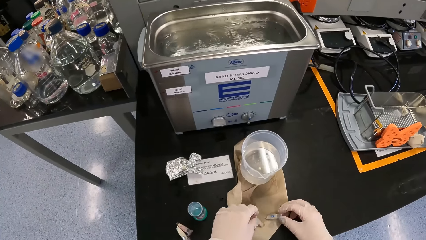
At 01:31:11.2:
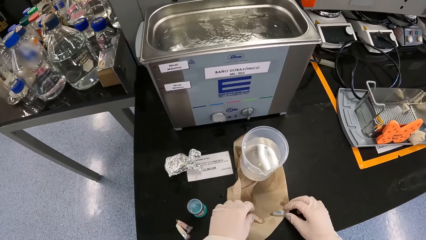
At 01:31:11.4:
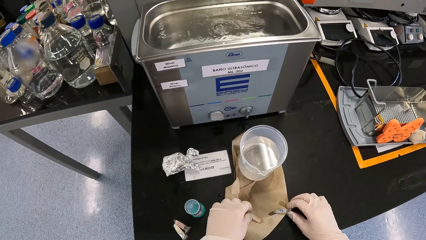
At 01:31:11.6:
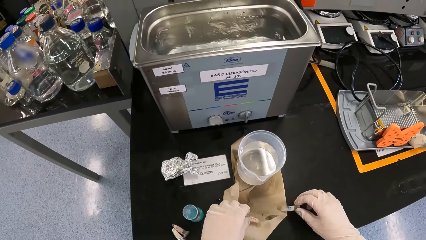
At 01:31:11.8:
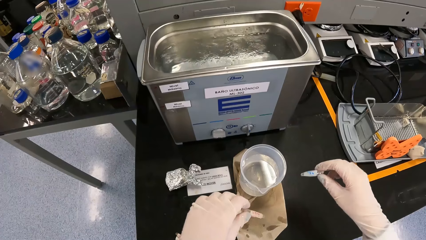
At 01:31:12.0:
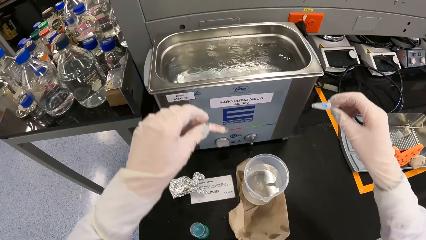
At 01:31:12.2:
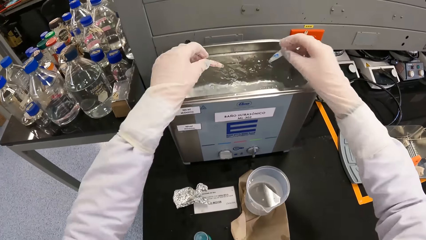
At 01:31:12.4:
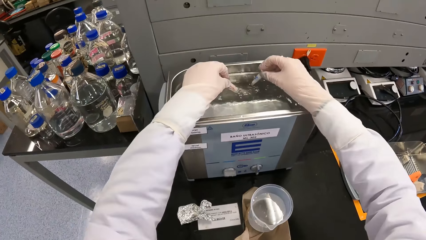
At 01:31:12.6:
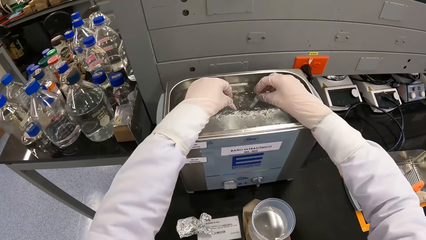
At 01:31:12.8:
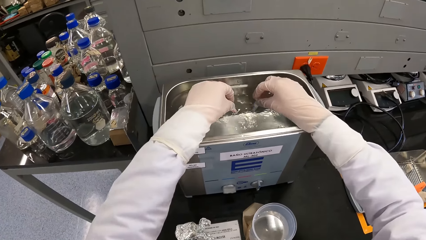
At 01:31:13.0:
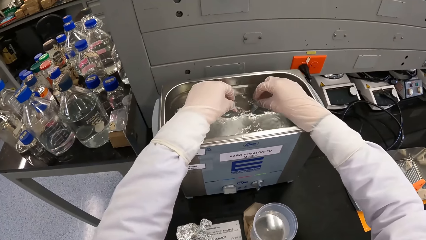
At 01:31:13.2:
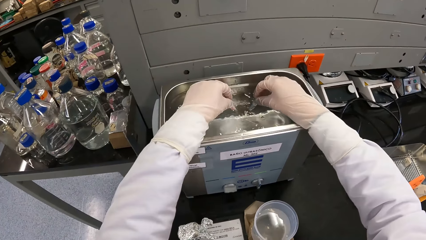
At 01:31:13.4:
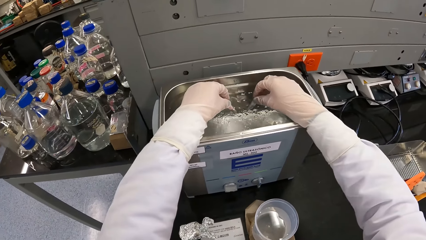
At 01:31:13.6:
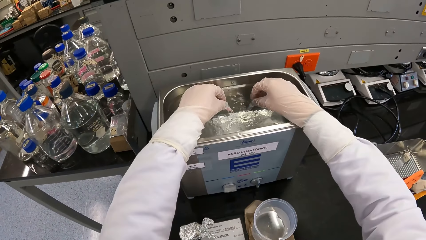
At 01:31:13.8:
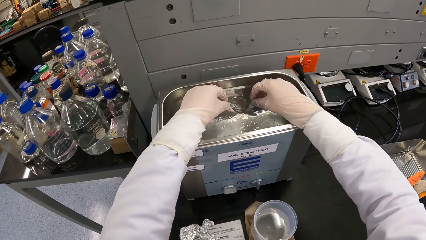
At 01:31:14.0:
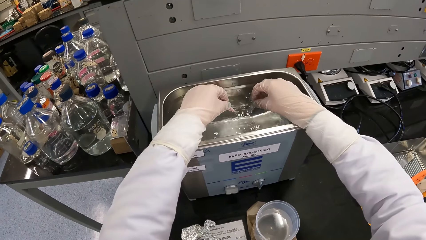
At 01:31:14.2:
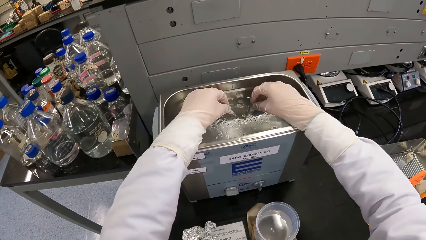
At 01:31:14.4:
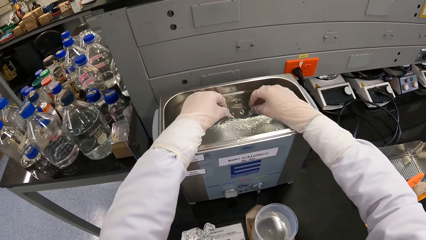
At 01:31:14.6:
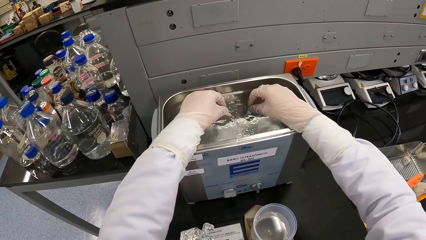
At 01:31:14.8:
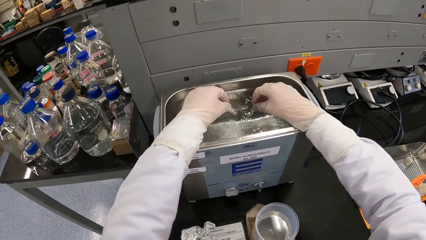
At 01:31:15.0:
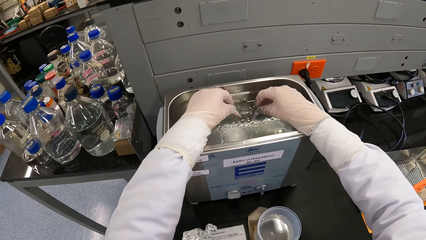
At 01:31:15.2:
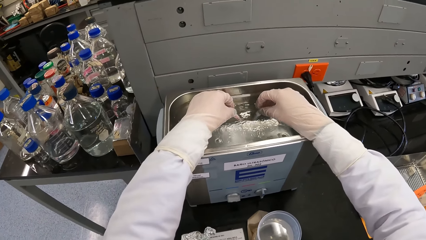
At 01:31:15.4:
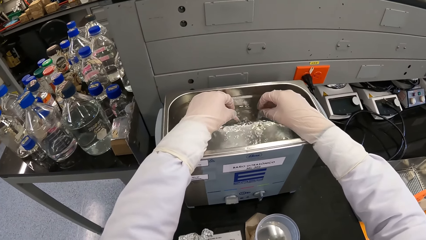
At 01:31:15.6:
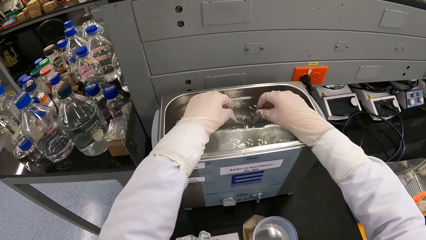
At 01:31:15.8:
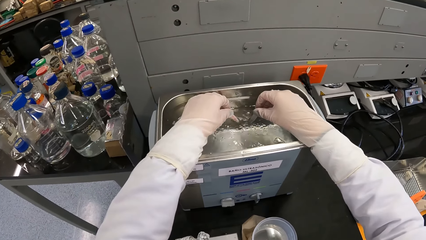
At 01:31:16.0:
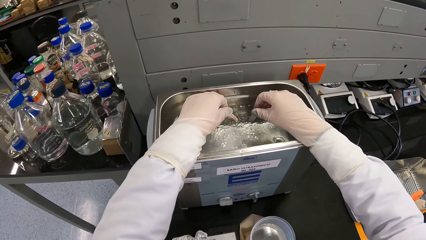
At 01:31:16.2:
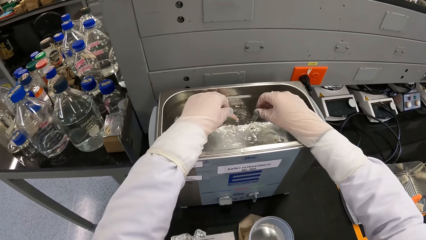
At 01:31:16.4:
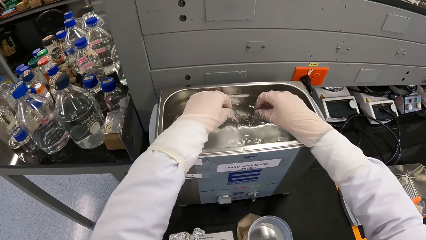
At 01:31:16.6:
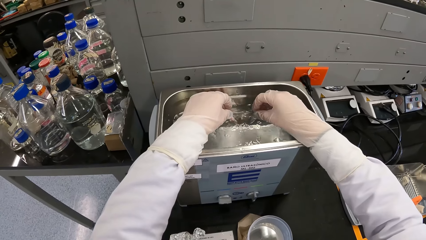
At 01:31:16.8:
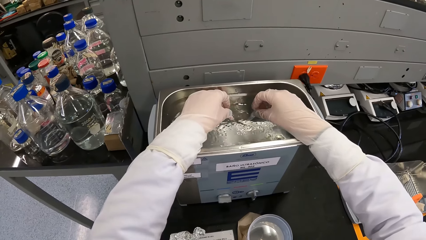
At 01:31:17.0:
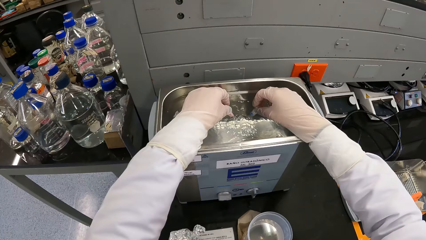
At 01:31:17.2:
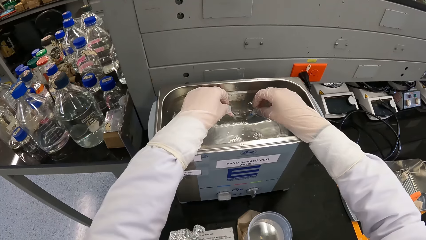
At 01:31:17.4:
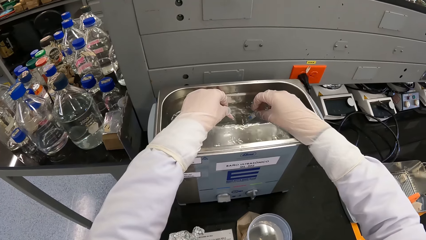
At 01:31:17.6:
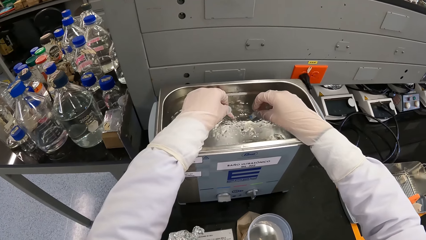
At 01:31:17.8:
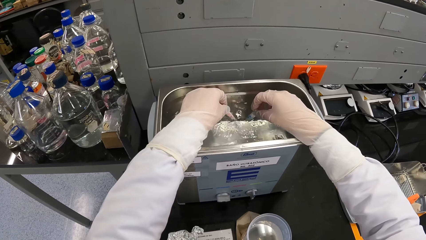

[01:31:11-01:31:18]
The camera wearer wipes the test tube or centrifuge tube in his left hand on a paper on the workbench. He wipes the test tube in his right hand on the paper on the workbench. He dips the test tube in his left hand into the water bath. He dips the test tube in his right hand into the water bath. He holds the centrifuge tubes in the water.

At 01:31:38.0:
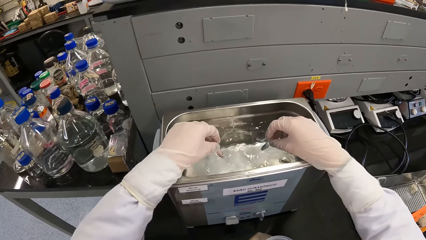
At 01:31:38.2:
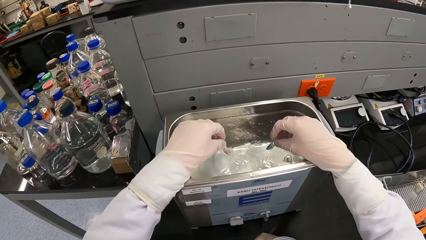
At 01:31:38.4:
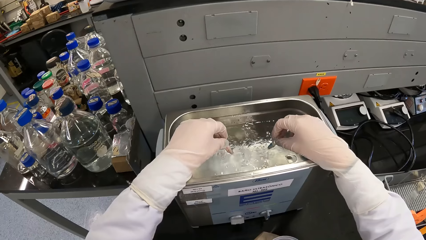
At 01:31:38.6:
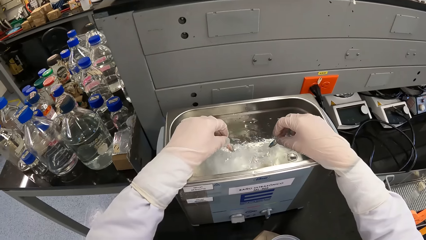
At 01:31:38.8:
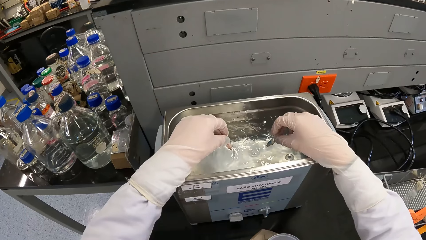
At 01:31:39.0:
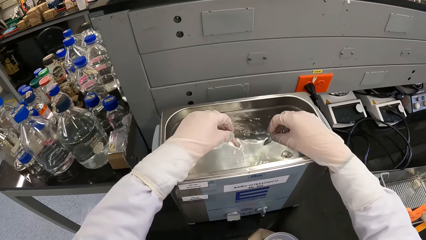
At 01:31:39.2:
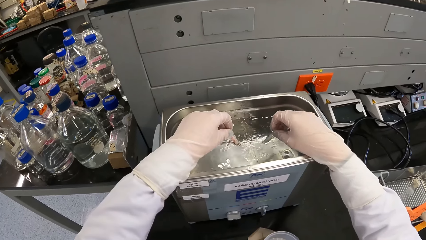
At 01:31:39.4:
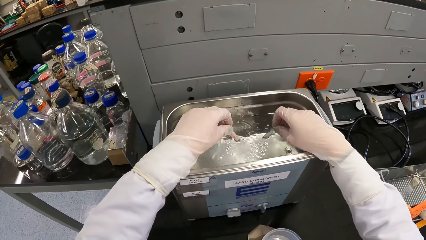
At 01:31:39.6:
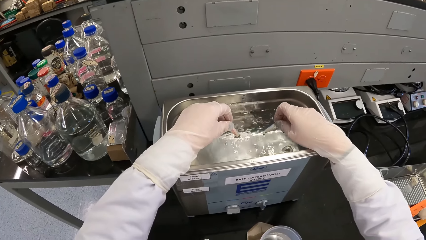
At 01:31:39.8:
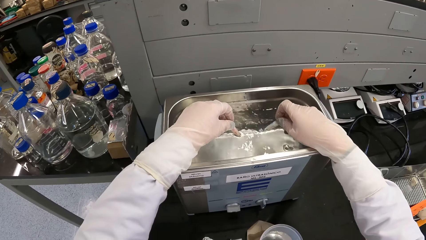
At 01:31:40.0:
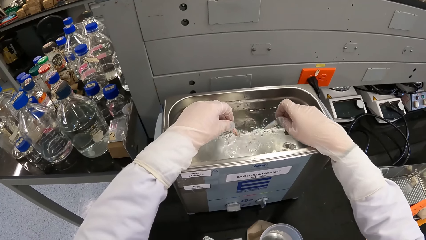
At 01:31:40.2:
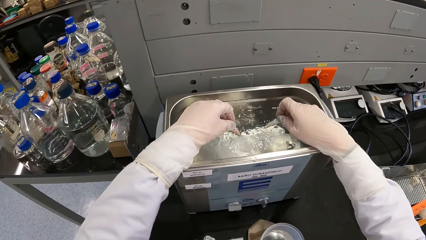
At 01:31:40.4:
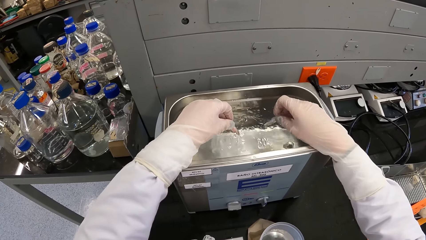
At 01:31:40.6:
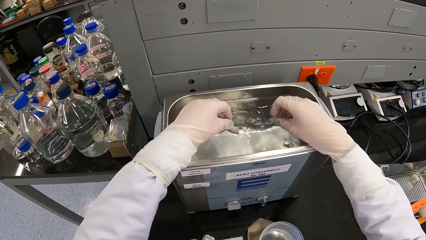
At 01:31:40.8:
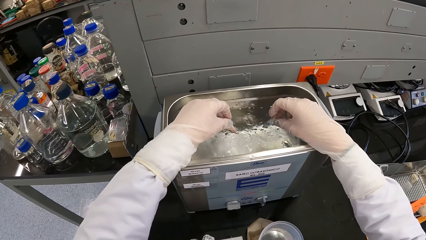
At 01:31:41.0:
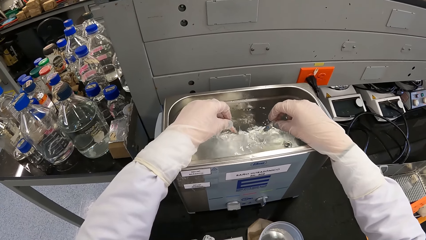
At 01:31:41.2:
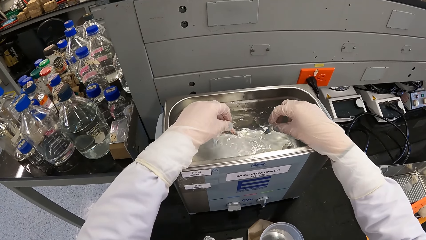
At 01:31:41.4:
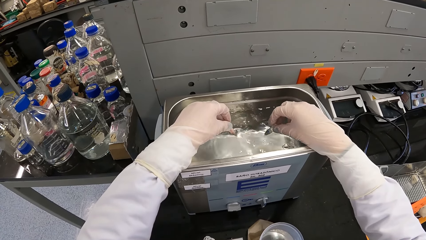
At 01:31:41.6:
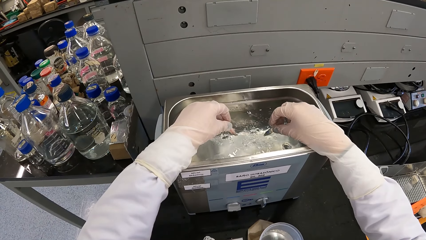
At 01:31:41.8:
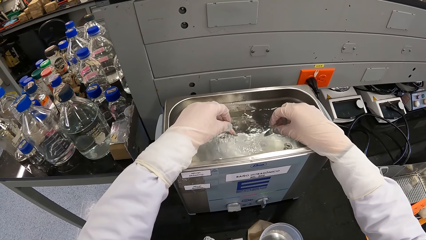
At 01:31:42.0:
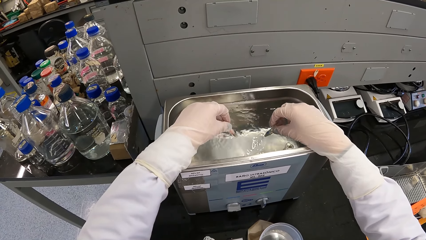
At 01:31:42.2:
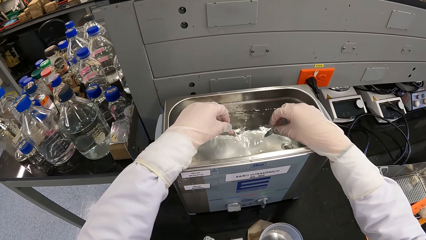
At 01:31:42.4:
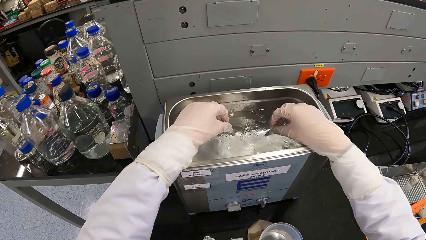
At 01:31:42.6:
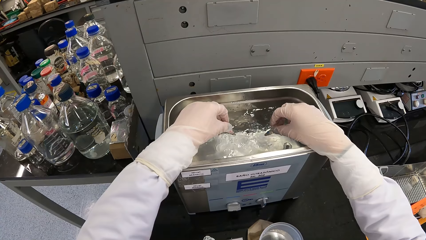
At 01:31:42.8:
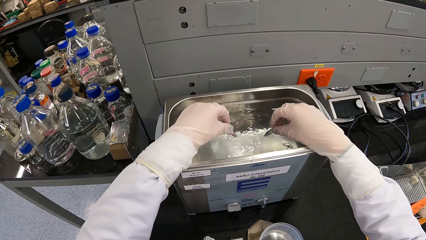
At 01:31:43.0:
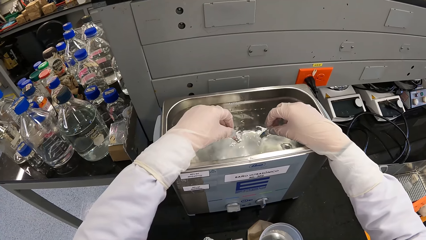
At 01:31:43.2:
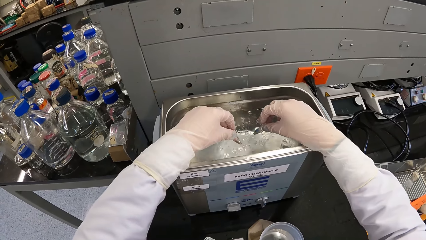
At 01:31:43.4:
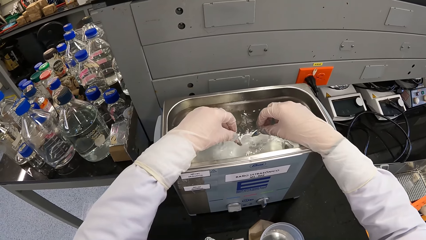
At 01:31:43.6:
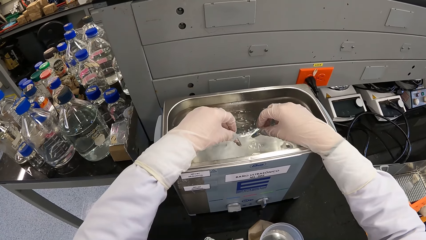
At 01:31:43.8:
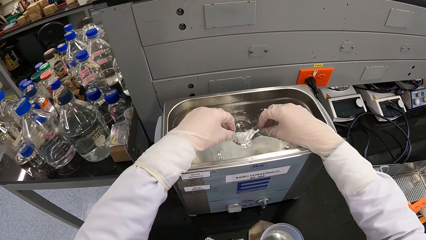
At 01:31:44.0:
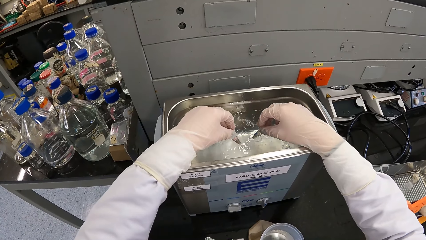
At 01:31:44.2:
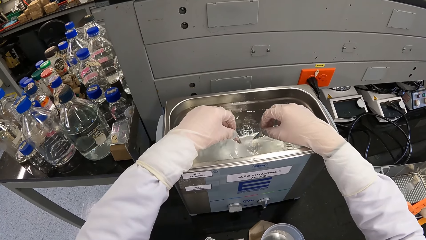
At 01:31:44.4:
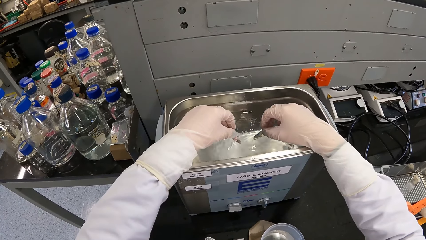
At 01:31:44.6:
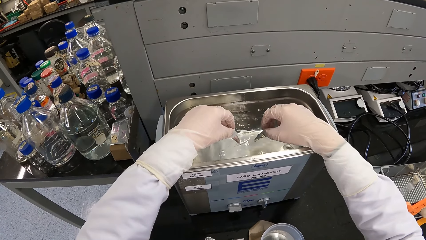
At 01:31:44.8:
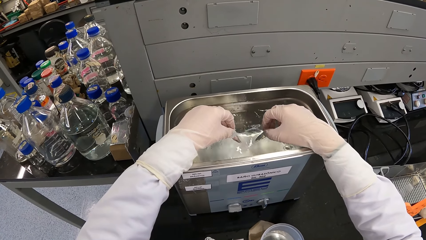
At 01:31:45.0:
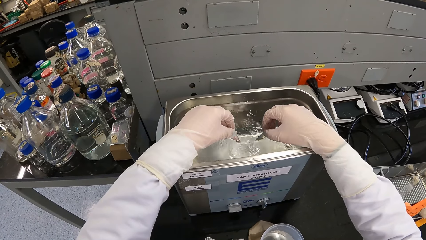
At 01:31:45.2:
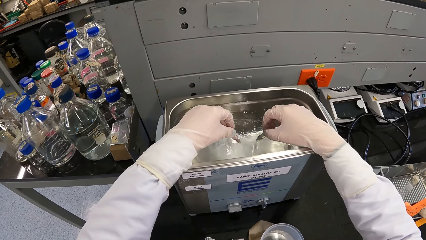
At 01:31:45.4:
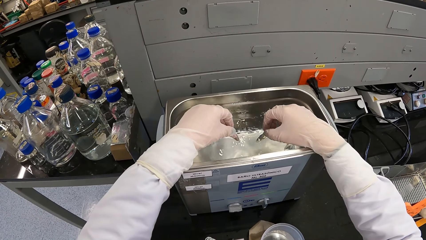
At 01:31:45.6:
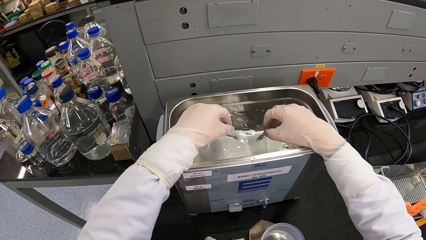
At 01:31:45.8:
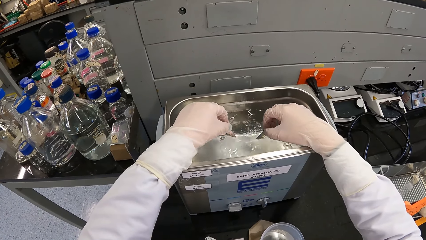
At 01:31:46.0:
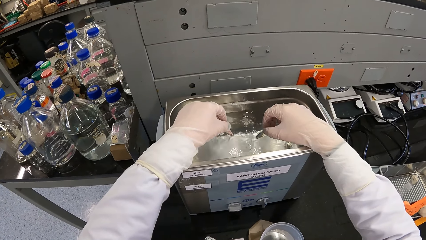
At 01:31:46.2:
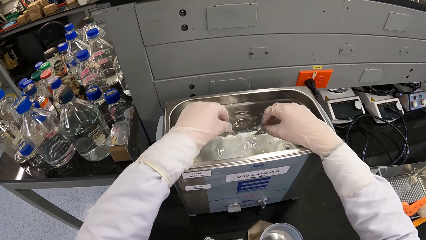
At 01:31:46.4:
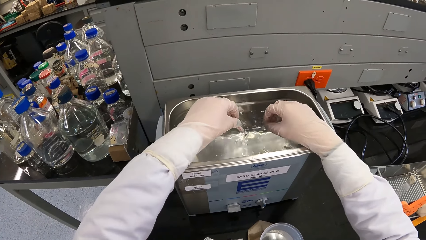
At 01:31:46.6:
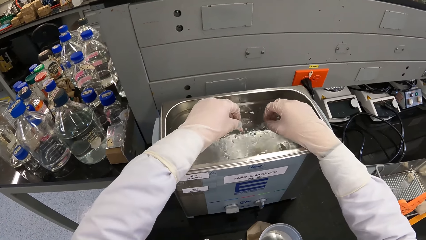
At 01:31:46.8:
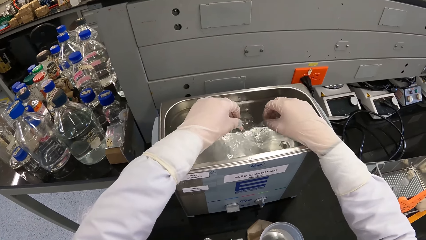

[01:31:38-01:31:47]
The camera wearer removes the test tube in his right hand from the water bath. He dips the test tube in his right hand into the water bath.
